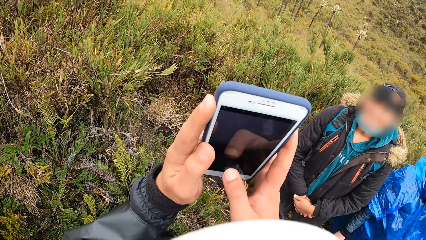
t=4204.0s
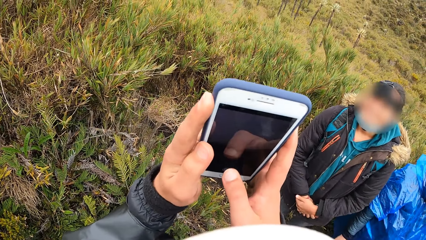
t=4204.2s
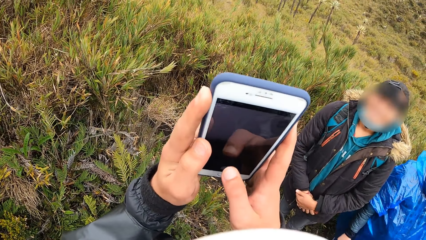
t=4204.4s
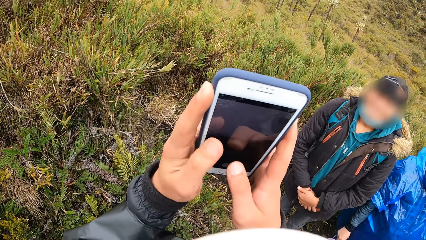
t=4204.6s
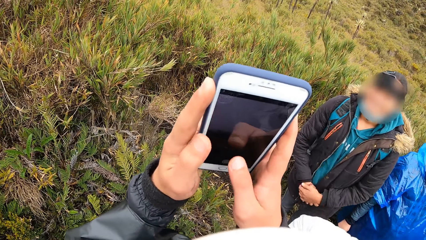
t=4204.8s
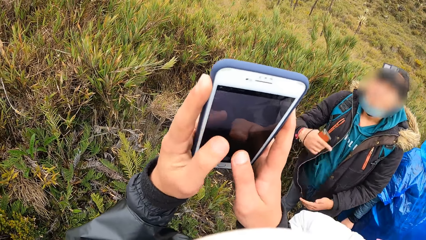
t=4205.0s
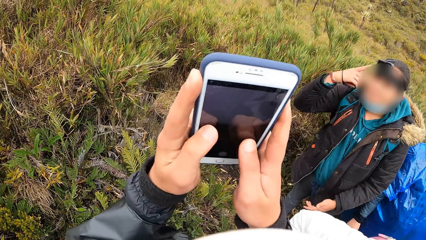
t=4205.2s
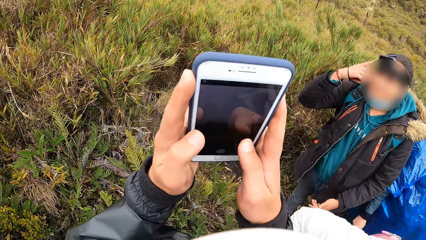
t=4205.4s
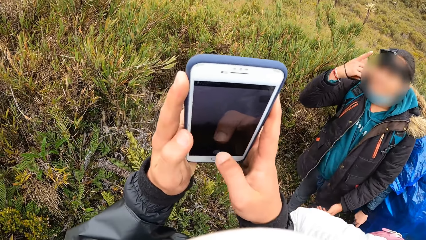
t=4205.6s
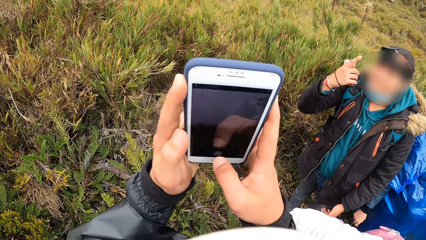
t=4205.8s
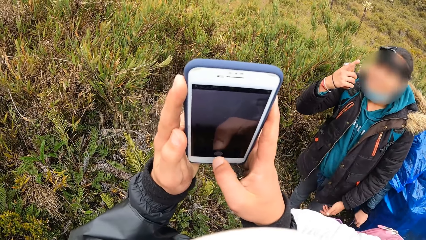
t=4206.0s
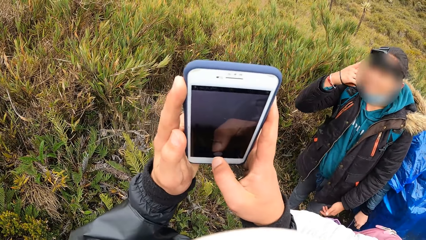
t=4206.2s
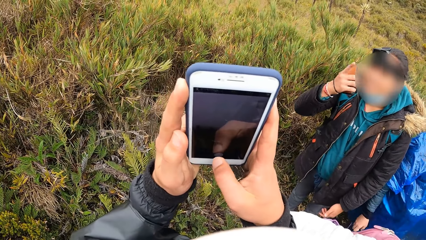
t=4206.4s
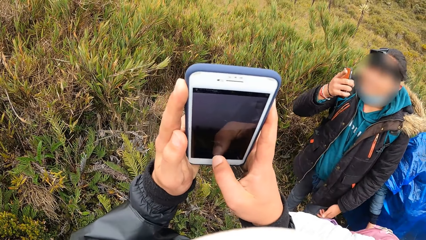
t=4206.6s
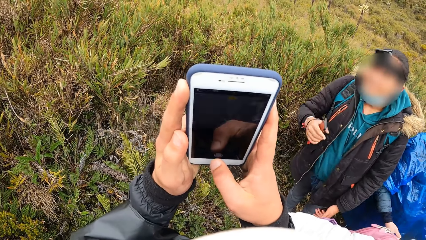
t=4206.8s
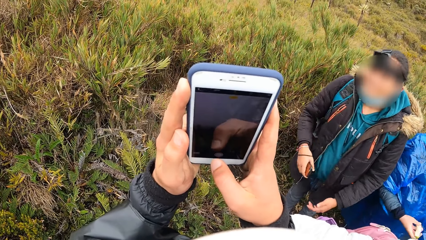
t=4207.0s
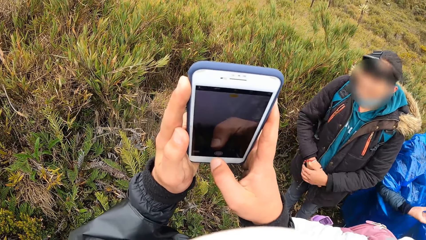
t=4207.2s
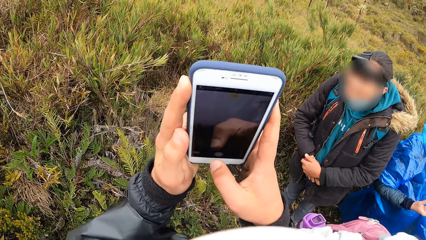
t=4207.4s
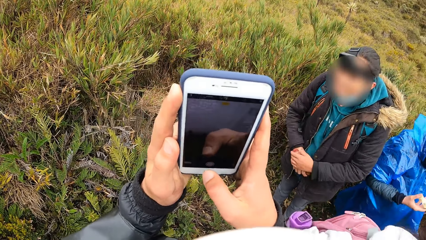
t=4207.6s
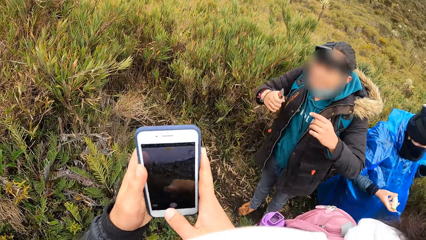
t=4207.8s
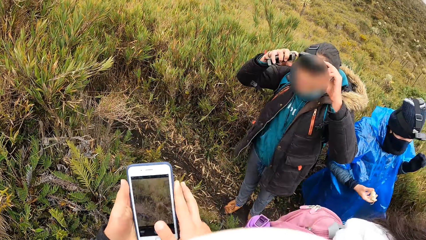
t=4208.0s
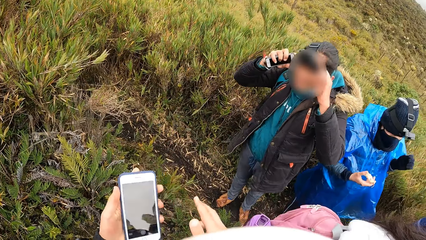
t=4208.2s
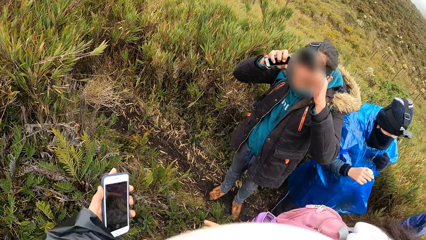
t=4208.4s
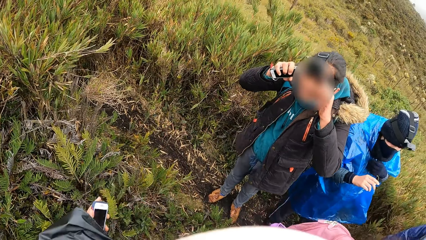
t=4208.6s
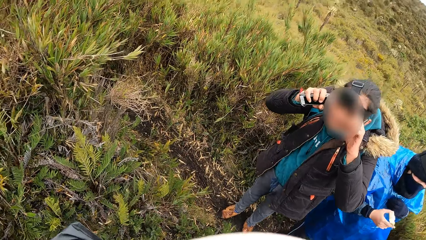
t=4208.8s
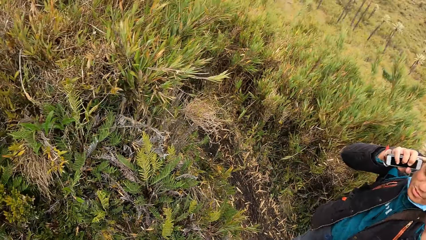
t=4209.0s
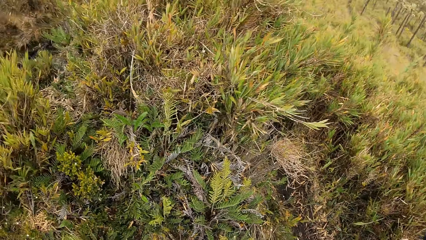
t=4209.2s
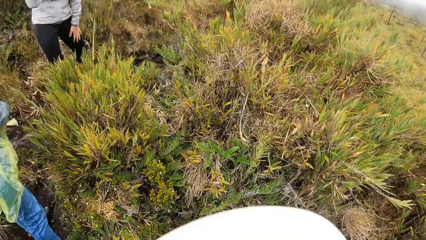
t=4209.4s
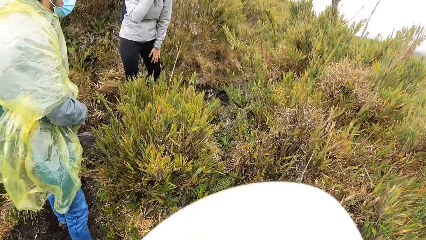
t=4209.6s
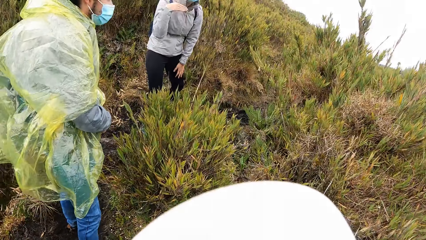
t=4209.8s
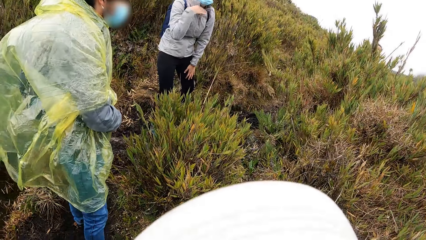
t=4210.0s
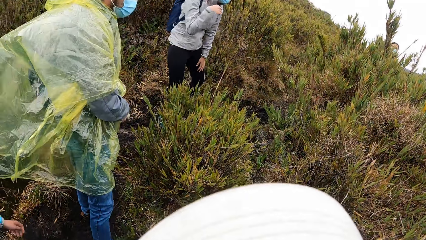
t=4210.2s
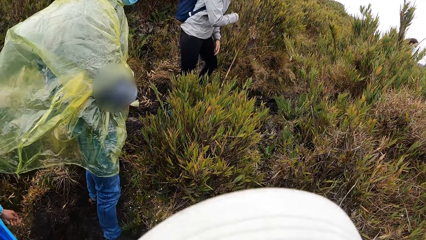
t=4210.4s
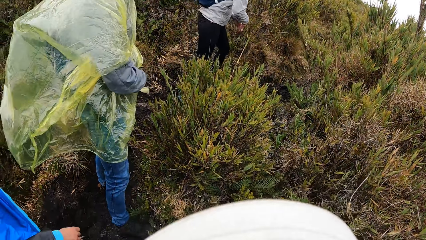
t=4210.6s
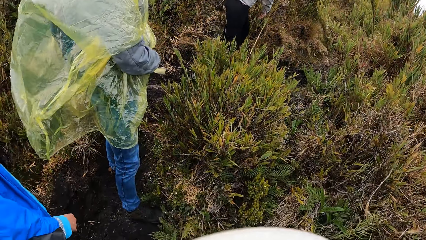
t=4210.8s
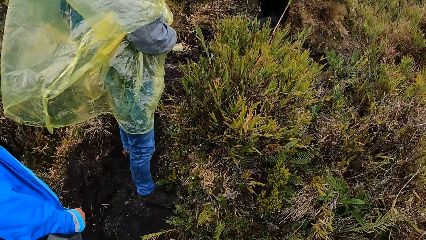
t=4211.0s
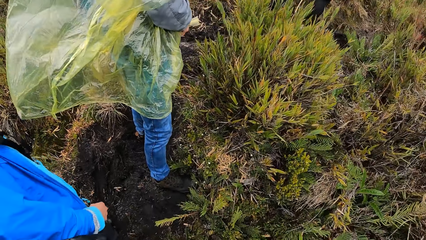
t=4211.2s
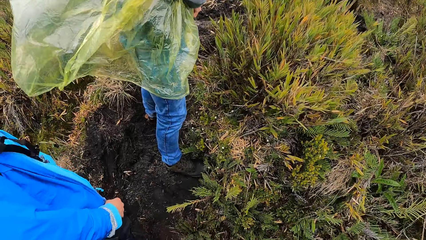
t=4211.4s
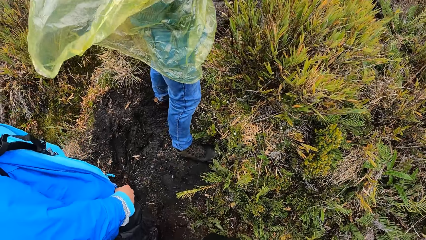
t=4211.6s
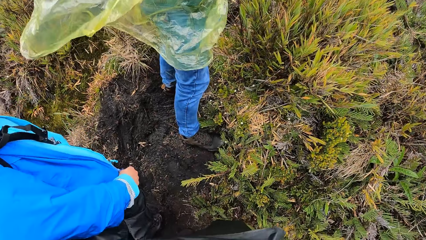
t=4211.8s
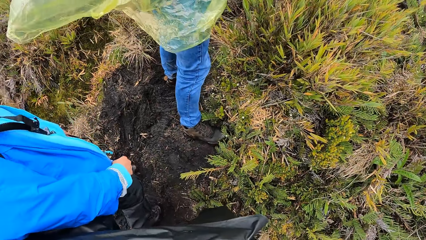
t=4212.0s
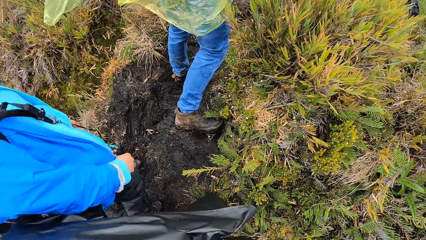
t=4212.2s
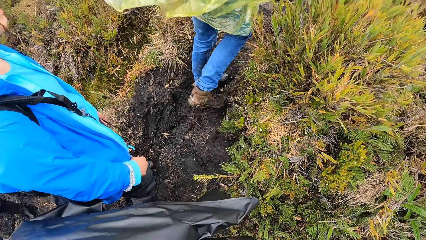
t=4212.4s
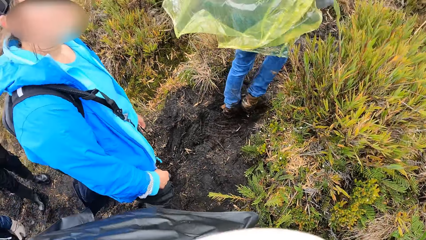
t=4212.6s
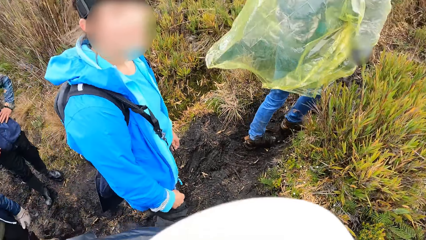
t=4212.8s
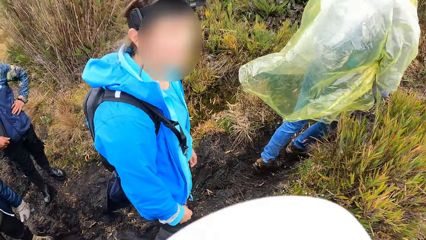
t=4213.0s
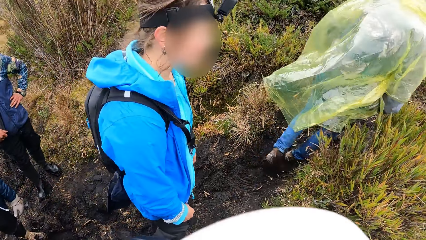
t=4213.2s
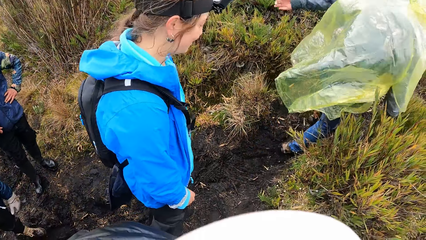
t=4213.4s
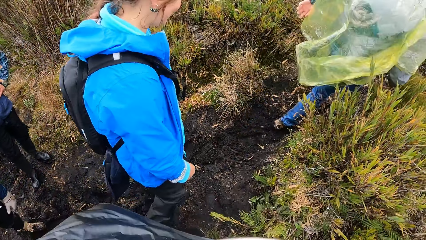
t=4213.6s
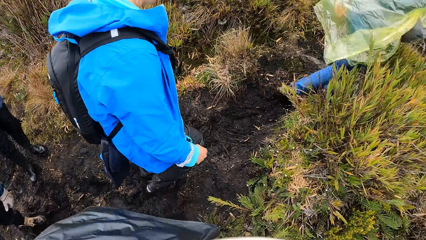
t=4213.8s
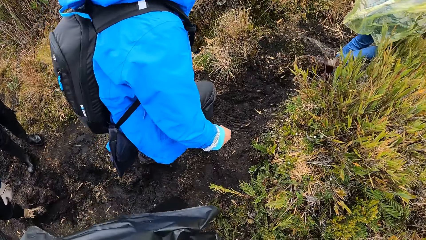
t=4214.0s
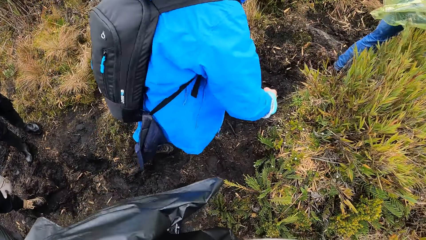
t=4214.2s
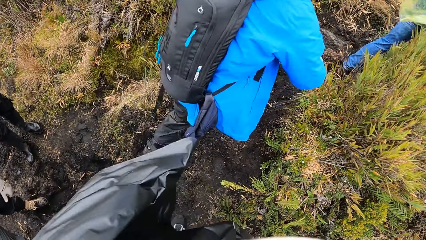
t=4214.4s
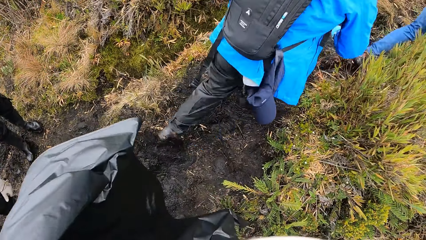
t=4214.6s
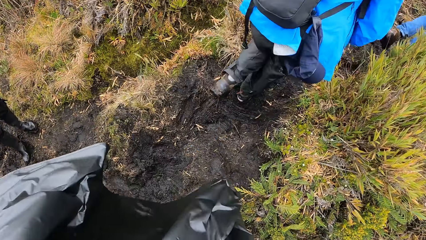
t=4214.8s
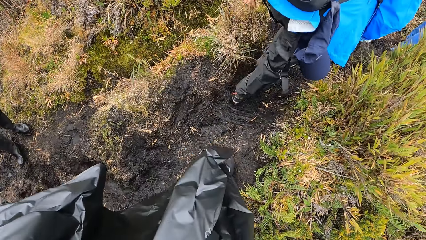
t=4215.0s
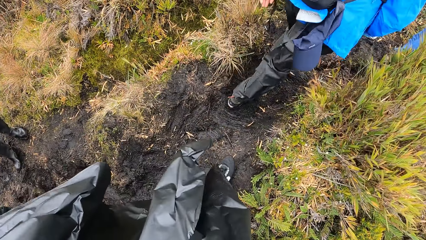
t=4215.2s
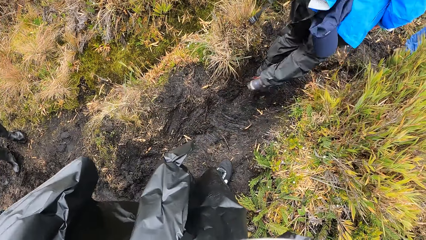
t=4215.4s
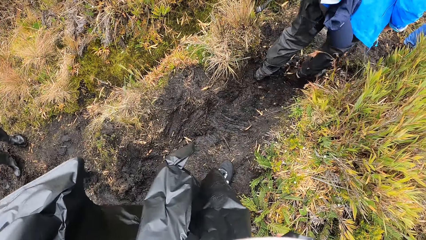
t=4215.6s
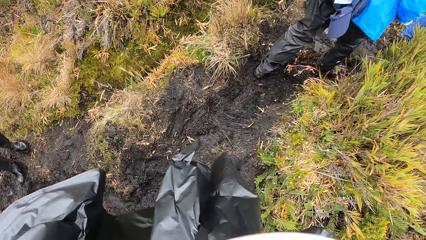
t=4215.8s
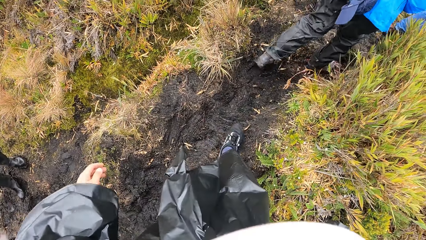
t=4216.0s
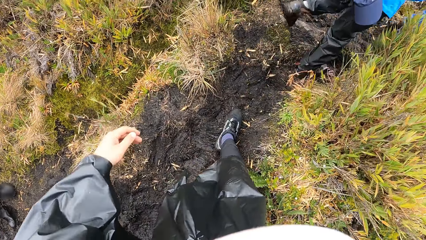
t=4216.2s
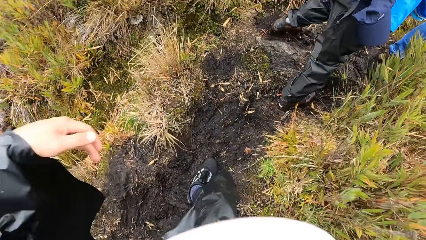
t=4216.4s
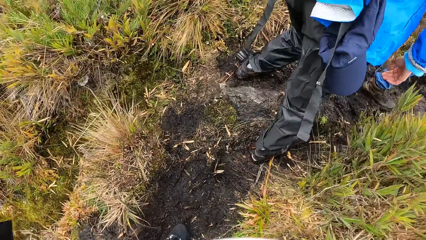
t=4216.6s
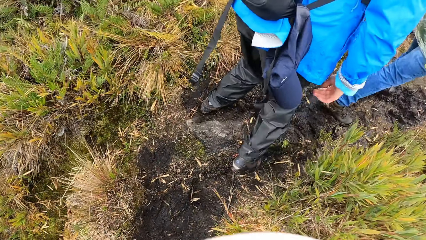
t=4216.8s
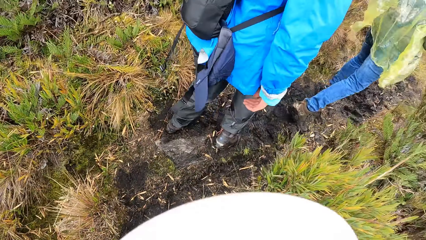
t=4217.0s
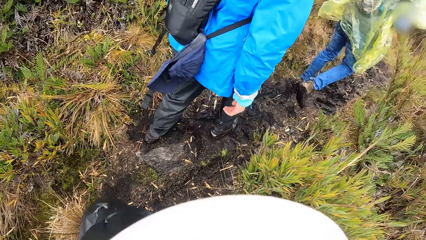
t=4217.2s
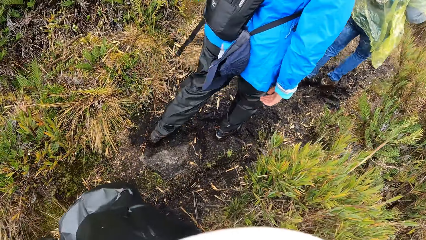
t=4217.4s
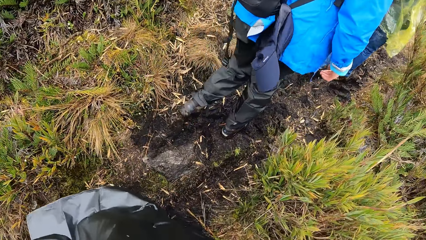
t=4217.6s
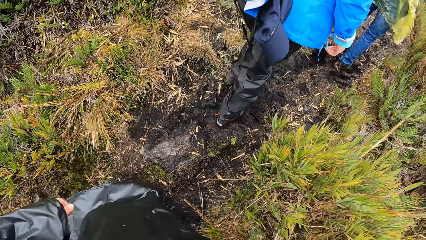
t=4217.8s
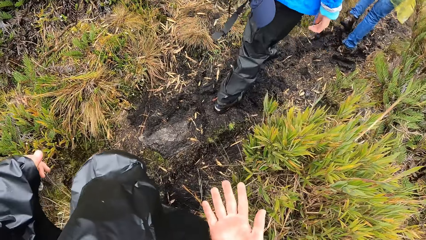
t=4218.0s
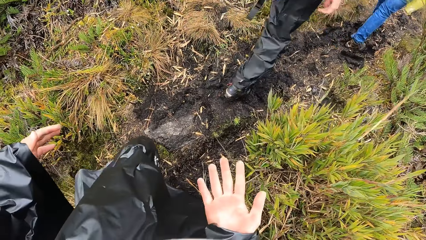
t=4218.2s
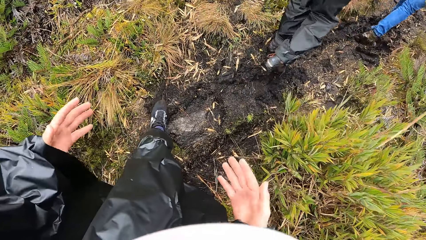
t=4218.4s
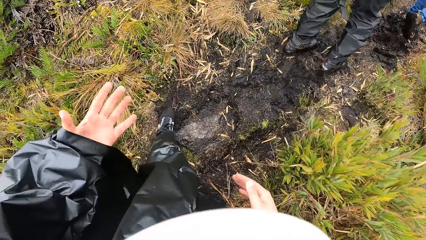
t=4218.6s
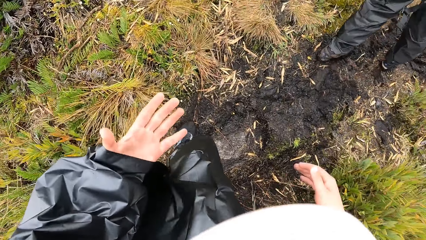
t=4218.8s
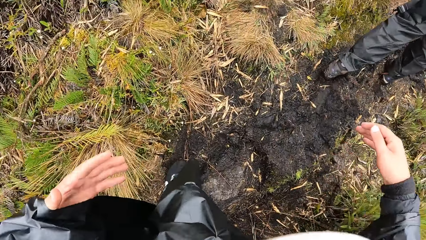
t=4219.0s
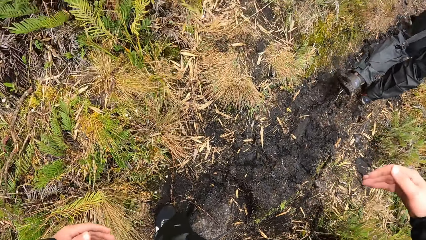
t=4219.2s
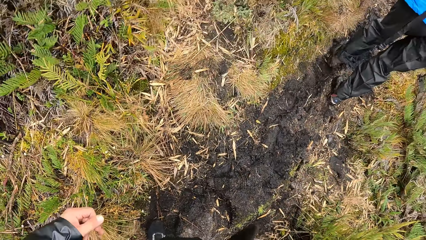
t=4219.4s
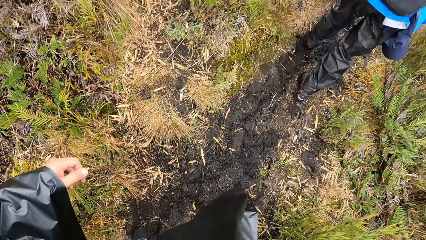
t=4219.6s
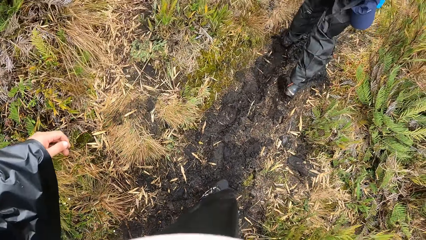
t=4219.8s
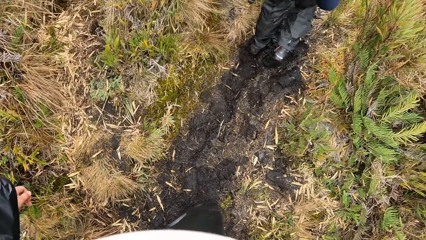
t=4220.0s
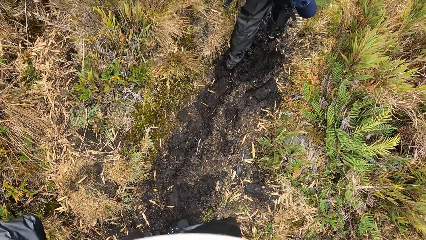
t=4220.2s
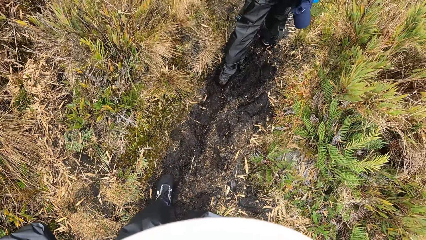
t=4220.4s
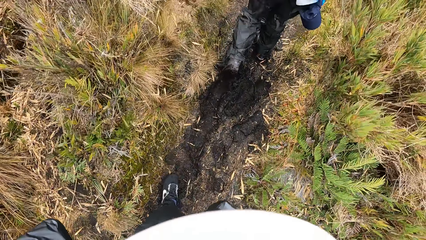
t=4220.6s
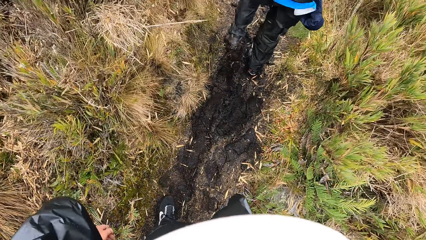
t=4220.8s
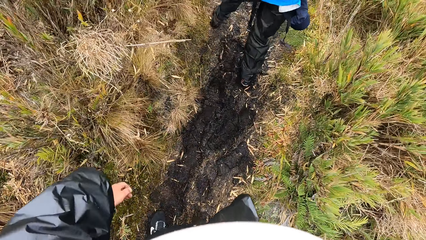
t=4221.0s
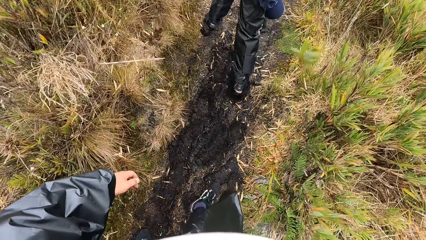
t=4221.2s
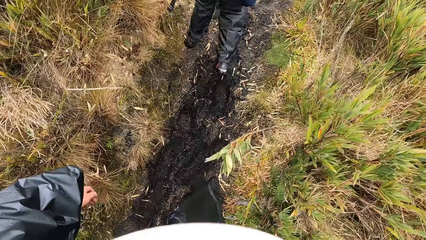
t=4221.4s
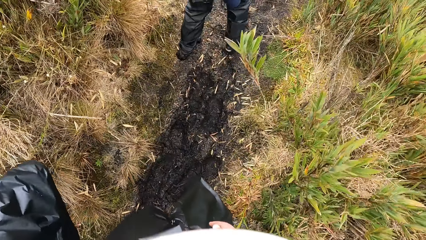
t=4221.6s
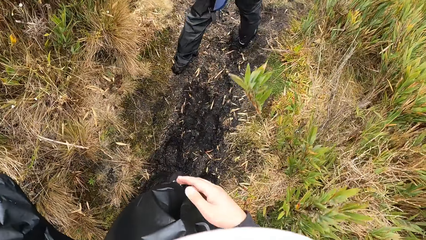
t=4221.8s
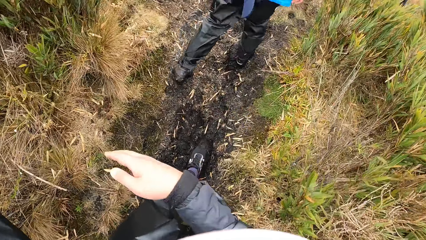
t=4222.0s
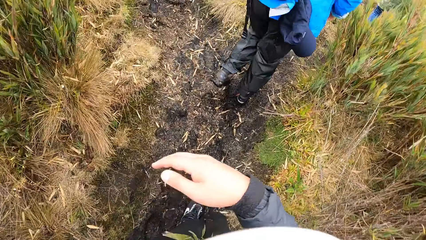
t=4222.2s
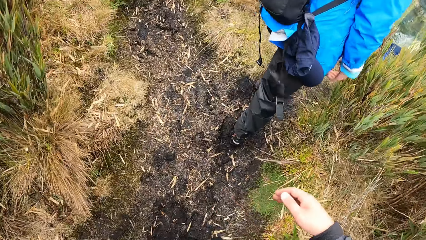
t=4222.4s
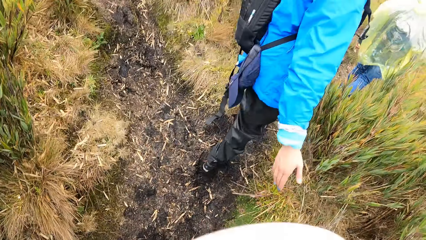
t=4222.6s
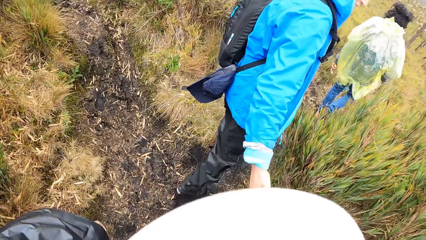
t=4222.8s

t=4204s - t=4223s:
The camera wearer takes a photo. They look around. They walk along the pathway.
